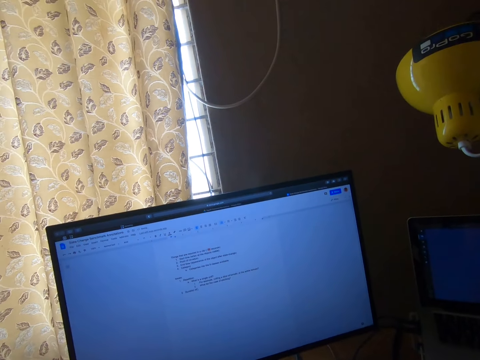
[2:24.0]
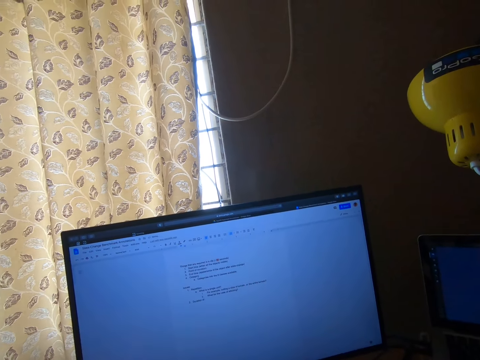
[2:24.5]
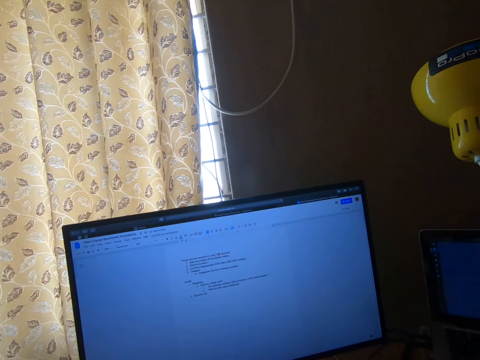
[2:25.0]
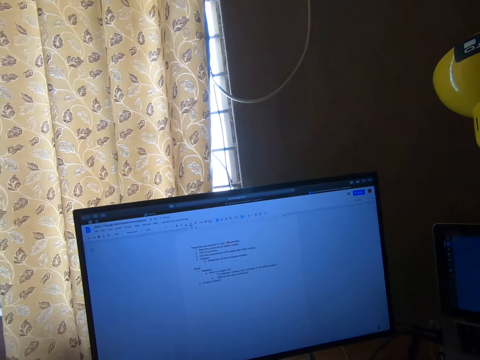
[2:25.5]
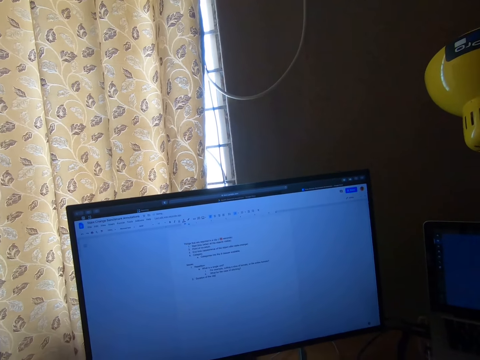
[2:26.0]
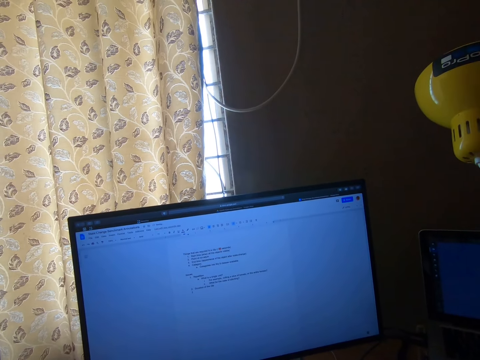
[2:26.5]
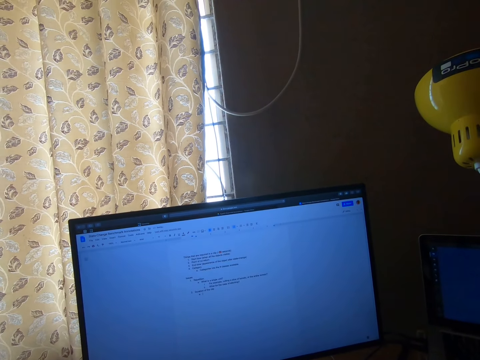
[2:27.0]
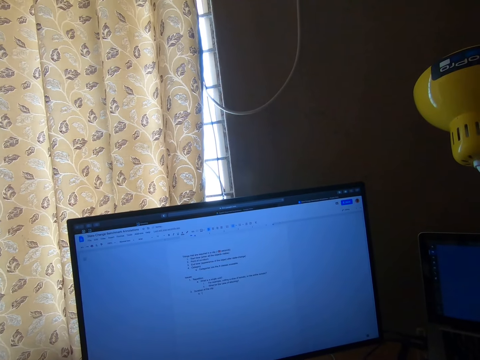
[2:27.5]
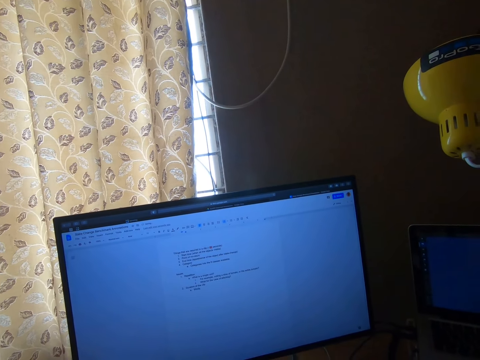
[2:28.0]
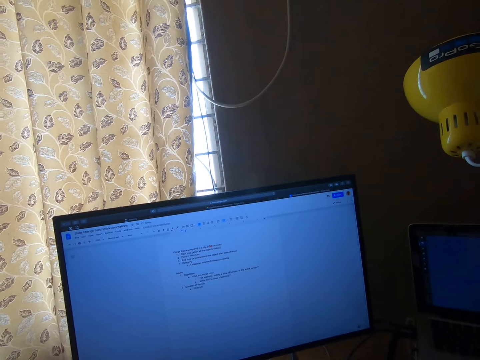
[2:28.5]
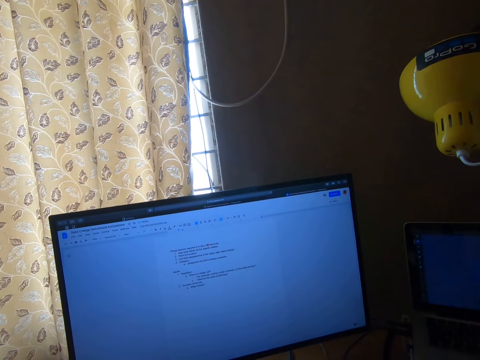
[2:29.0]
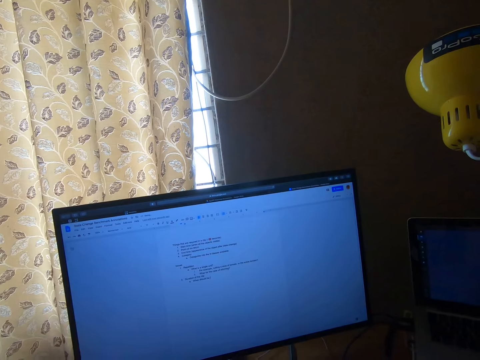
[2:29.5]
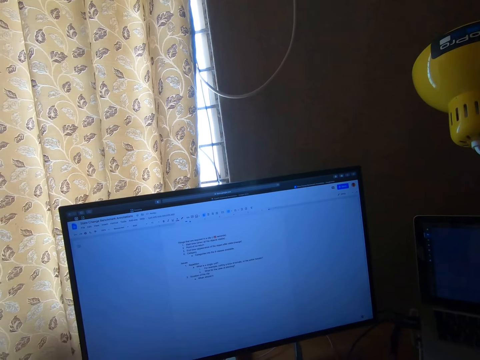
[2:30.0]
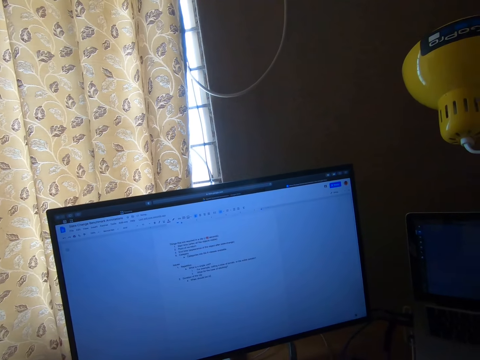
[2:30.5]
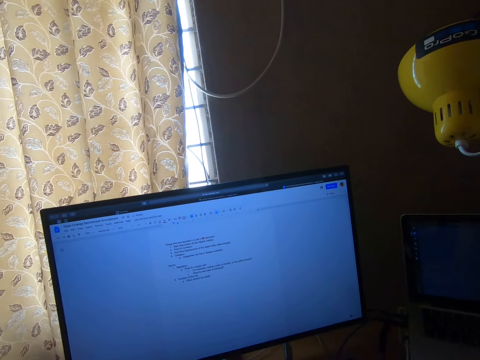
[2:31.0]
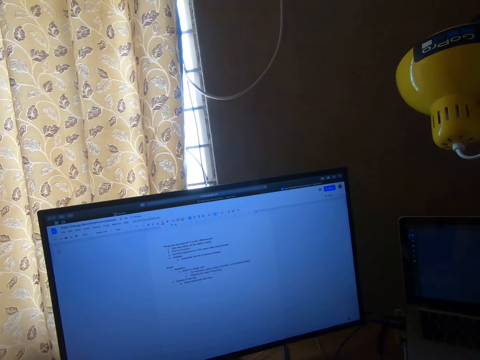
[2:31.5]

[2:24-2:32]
The camera wearer types words on the screen.

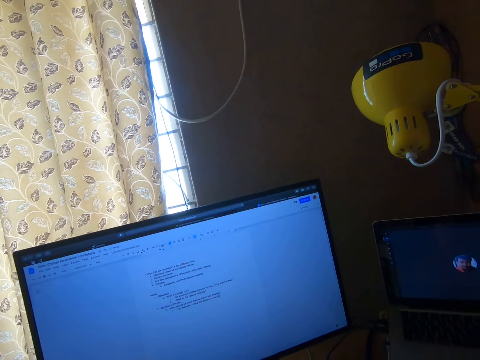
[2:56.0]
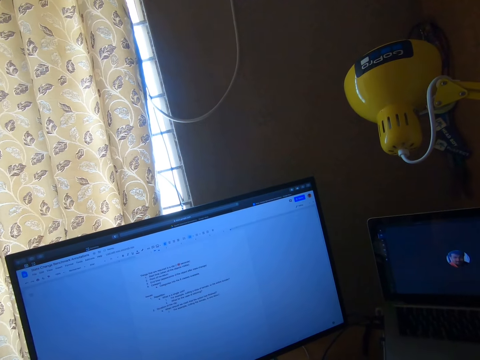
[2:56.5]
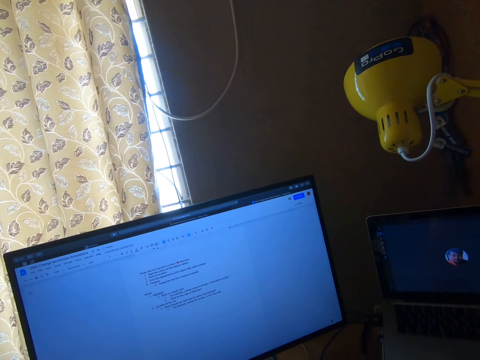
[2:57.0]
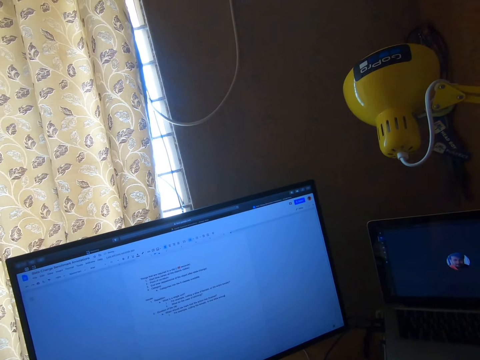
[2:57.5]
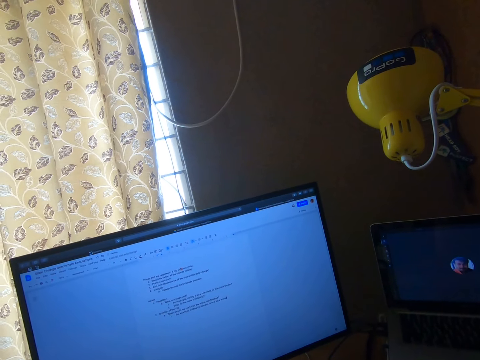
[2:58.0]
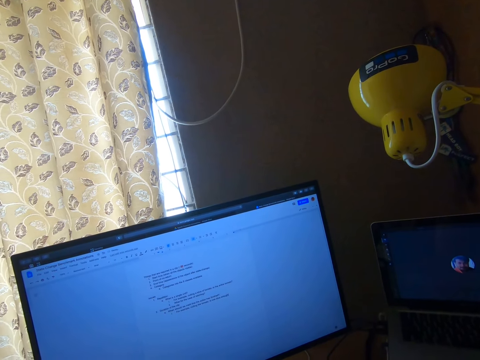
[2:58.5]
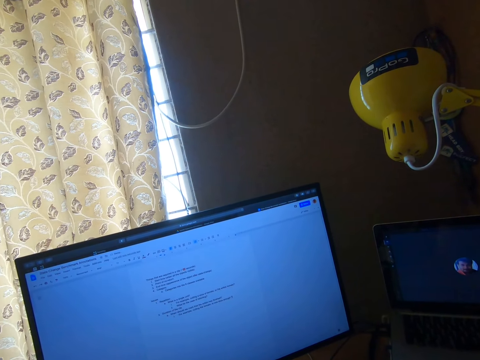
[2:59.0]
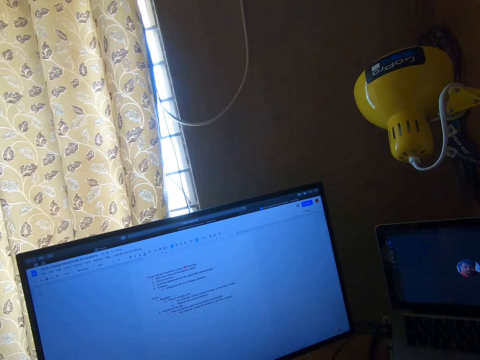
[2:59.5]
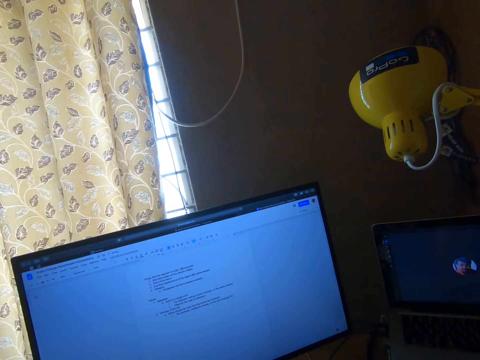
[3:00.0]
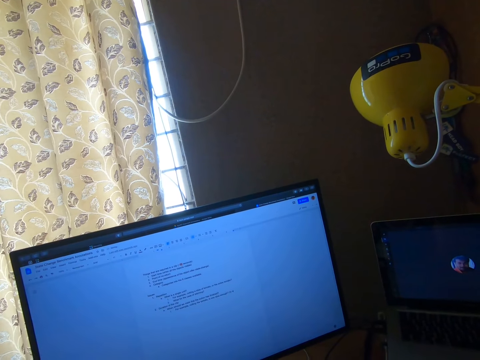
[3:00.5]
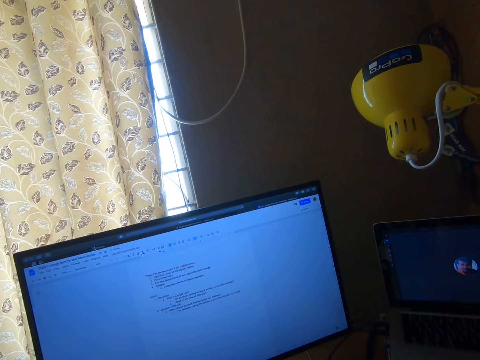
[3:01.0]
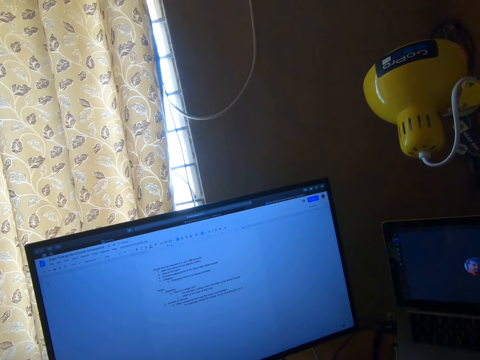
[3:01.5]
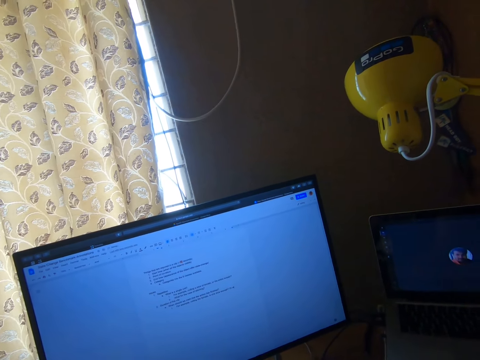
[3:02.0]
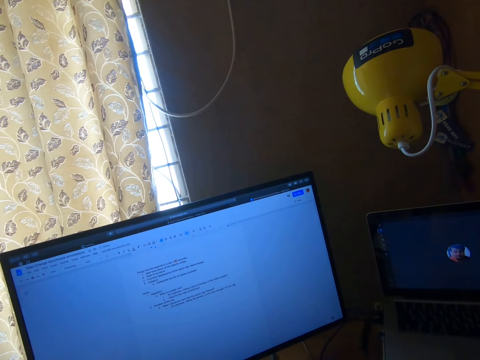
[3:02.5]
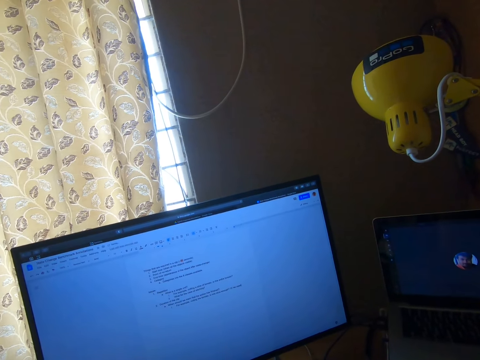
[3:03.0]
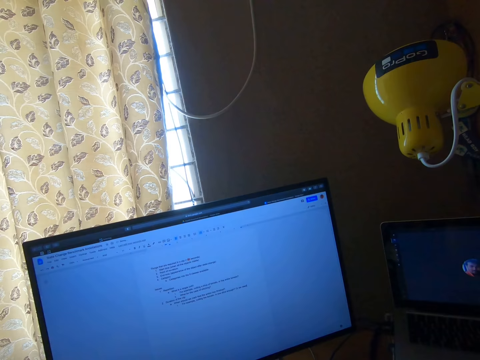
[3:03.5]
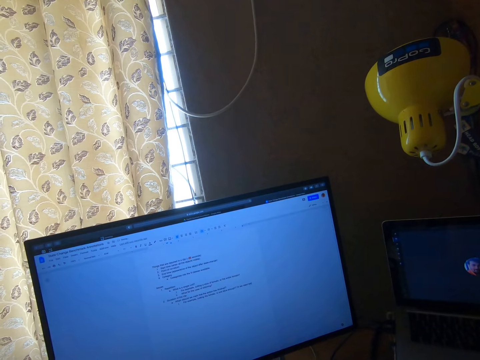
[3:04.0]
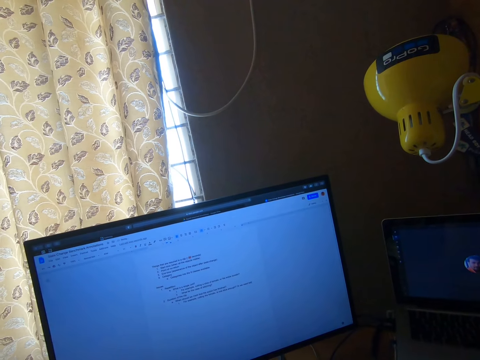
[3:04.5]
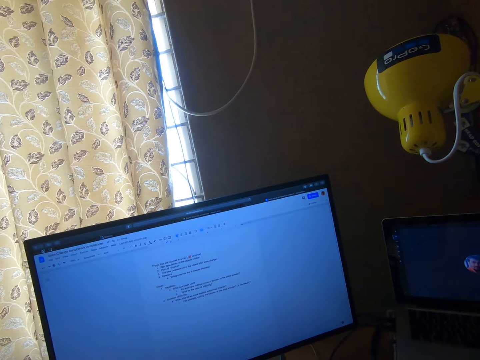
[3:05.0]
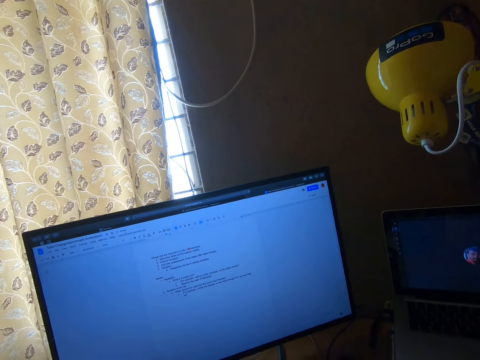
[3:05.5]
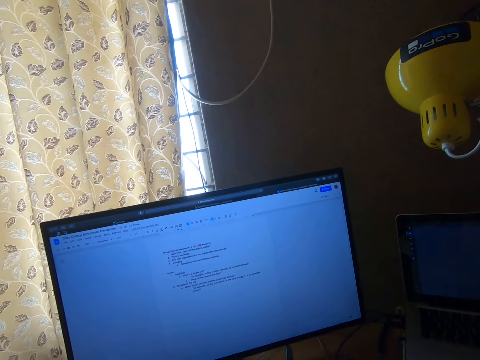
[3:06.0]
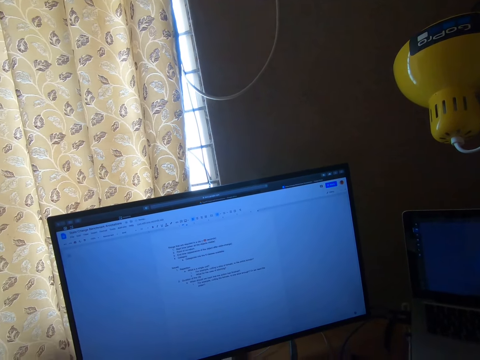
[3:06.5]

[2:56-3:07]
The camera wearer types words on the screen.

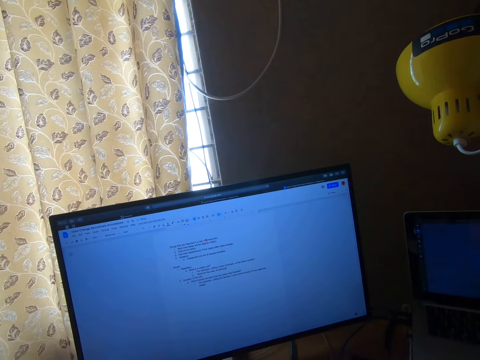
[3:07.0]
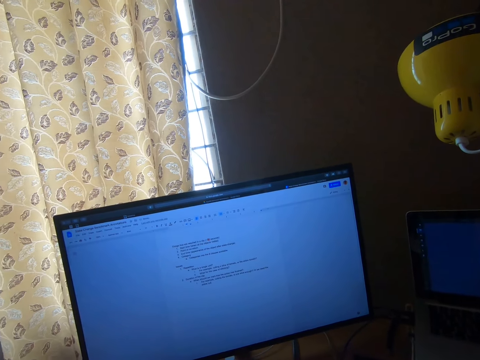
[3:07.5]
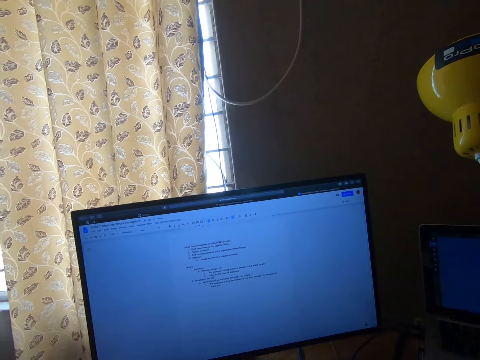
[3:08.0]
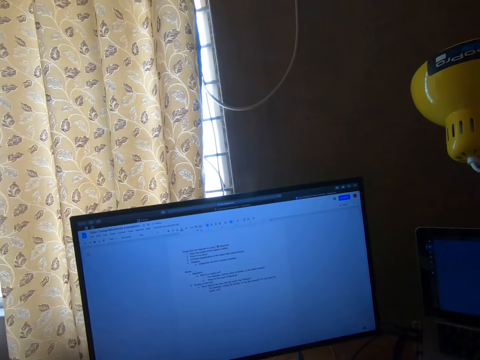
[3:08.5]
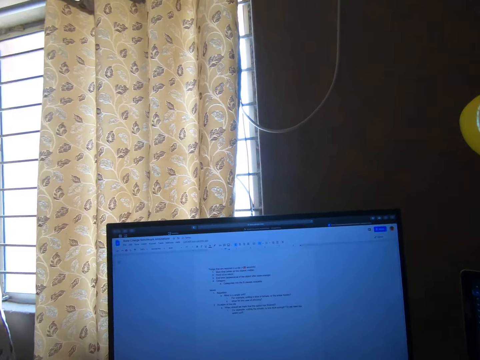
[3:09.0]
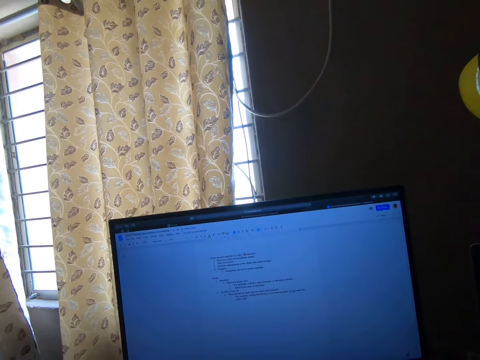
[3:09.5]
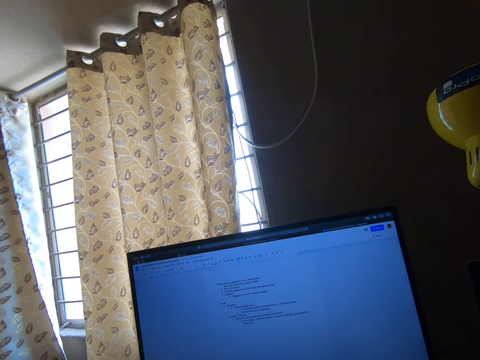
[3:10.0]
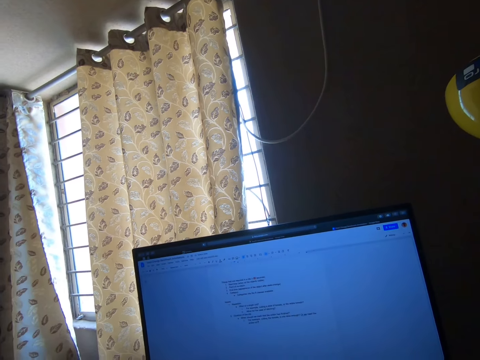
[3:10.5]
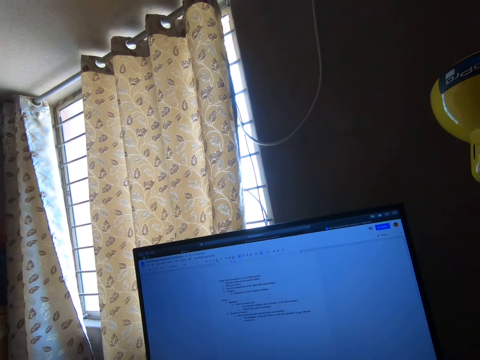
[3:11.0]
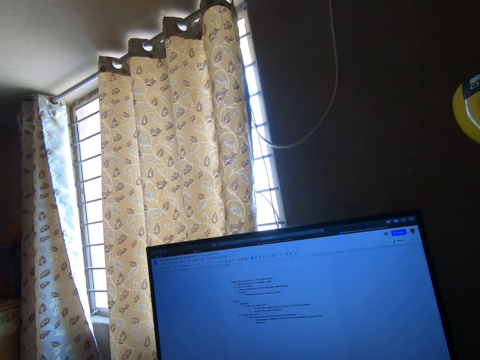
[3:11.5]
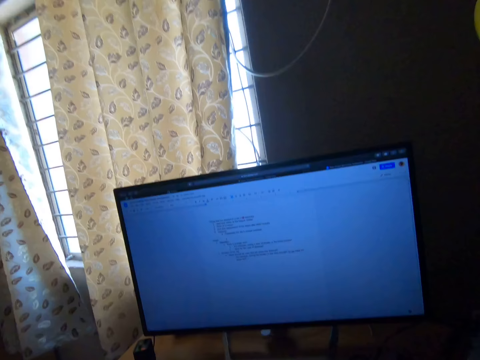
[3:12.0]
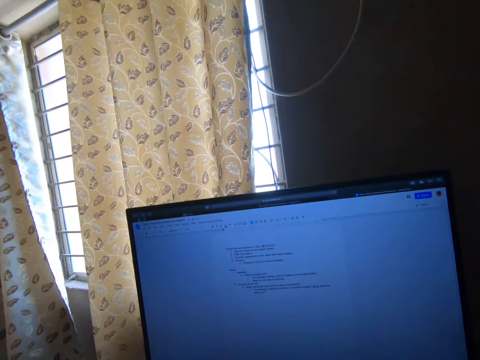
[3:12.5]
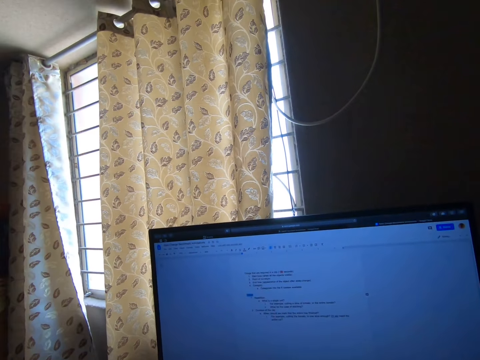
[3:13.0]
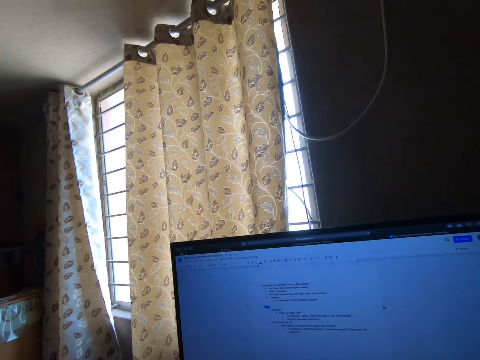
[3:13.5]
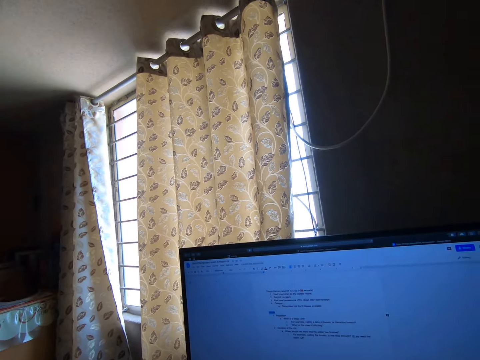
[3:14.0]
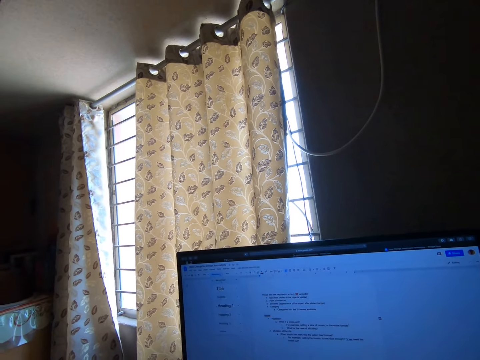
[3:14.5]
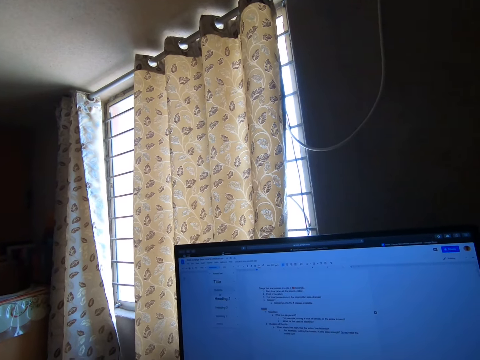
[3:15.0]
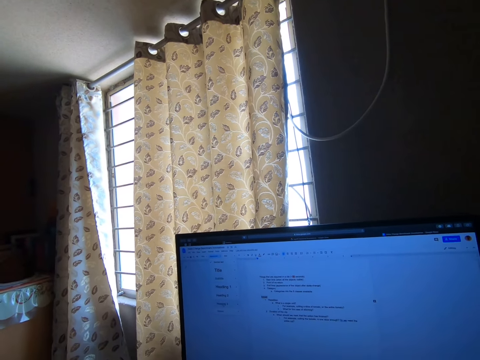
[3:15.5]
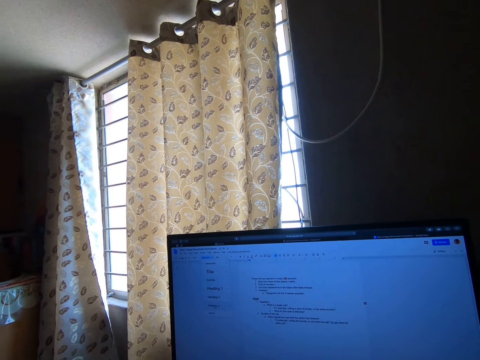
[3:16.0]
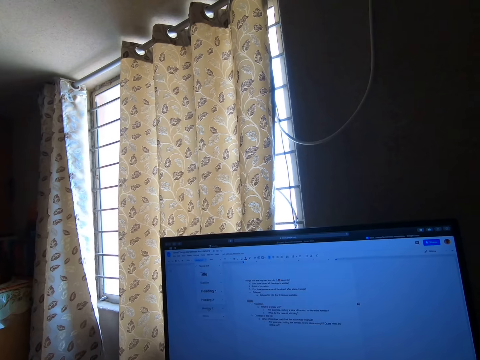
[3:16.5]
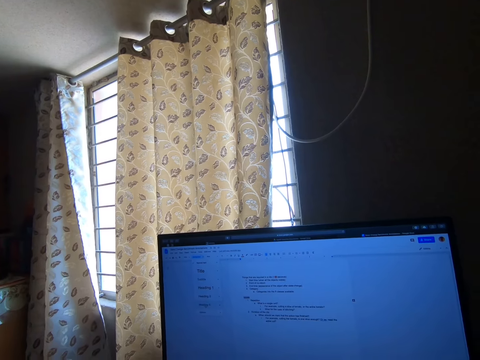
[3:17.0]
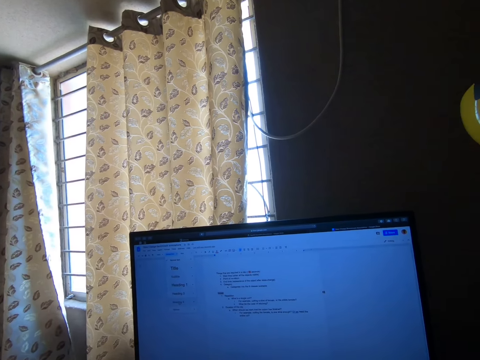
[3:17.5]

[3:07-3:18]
The camera wearer moves the camera around. They type words on the screen.
